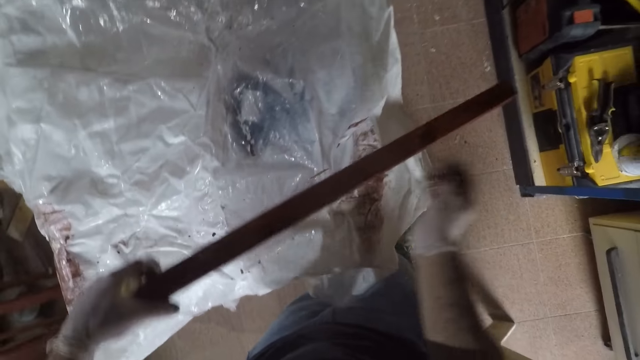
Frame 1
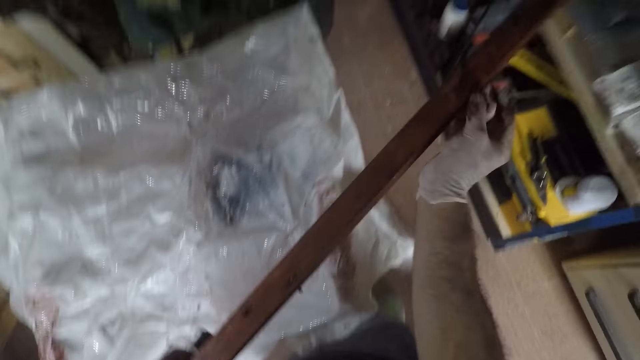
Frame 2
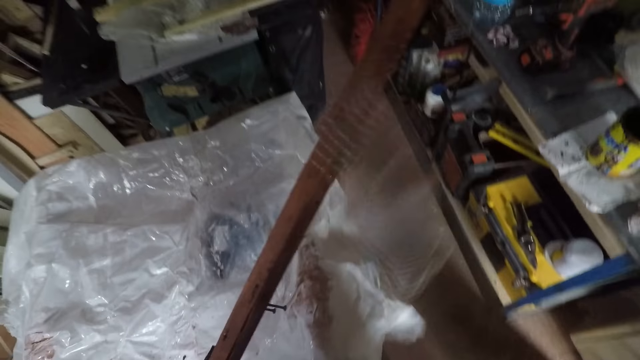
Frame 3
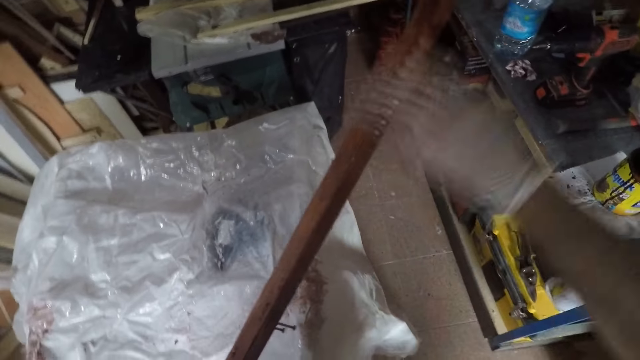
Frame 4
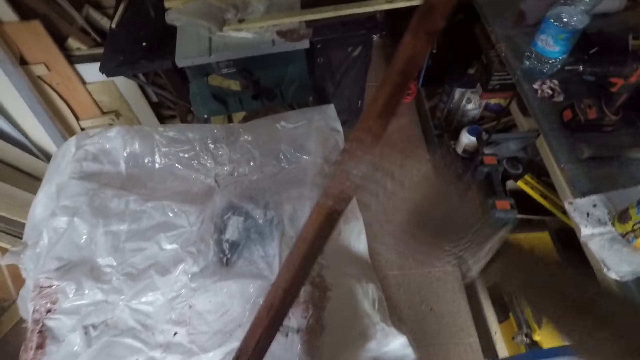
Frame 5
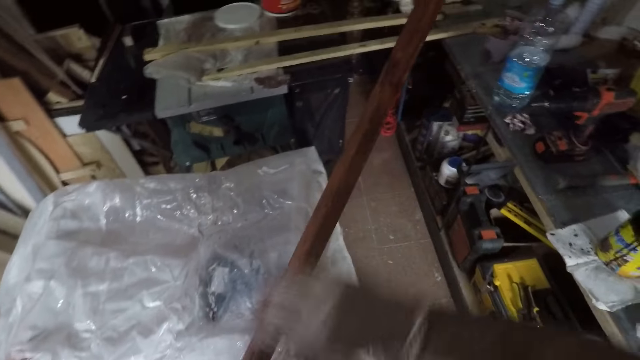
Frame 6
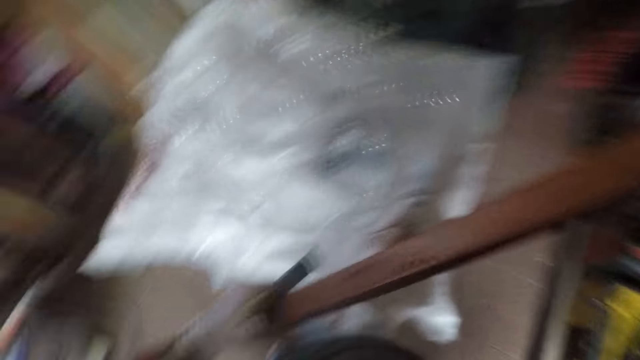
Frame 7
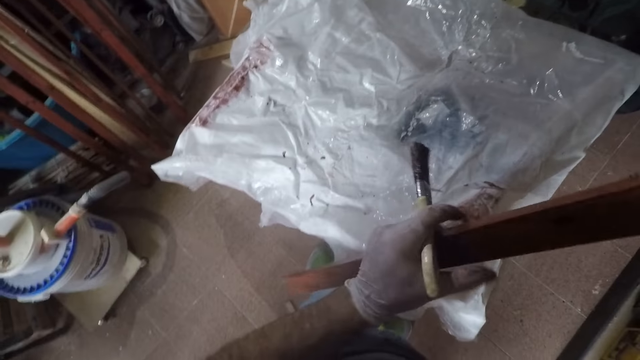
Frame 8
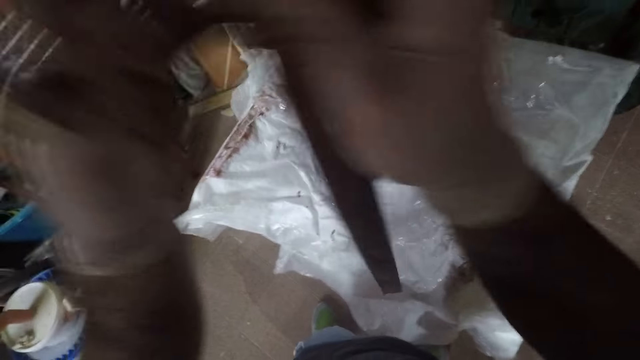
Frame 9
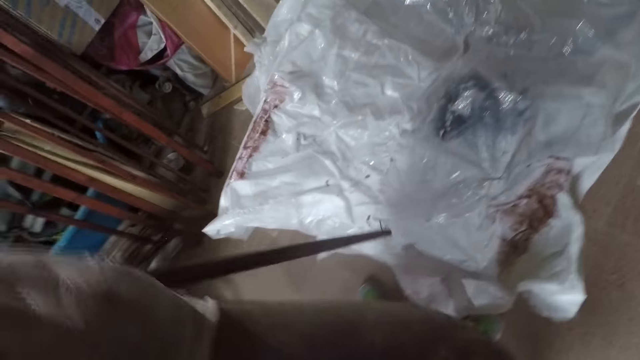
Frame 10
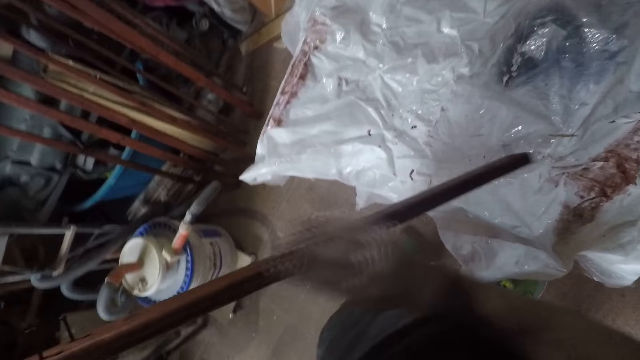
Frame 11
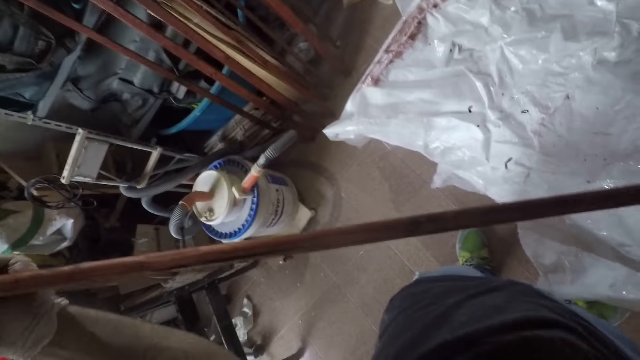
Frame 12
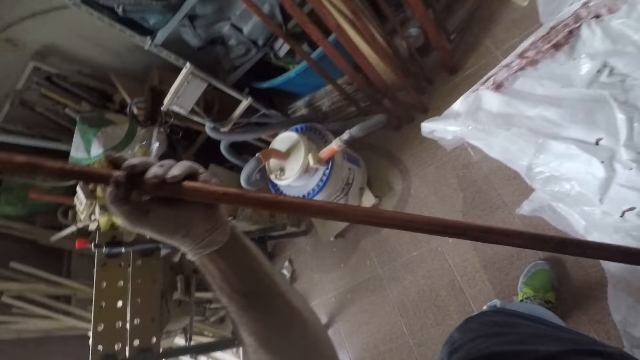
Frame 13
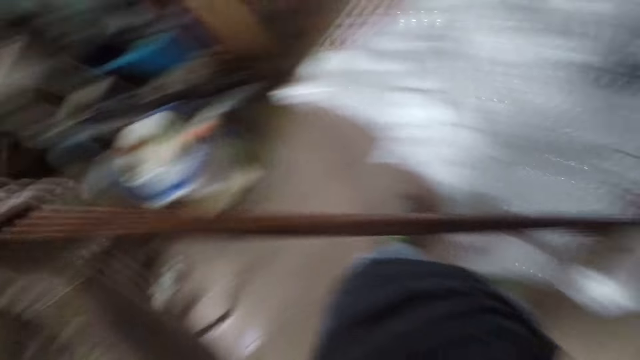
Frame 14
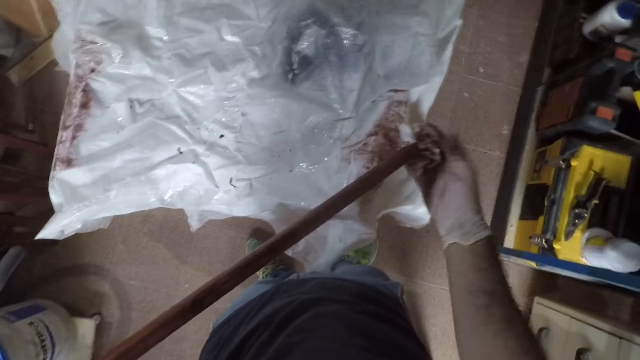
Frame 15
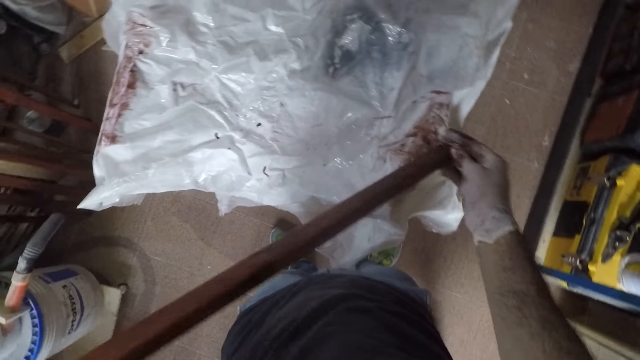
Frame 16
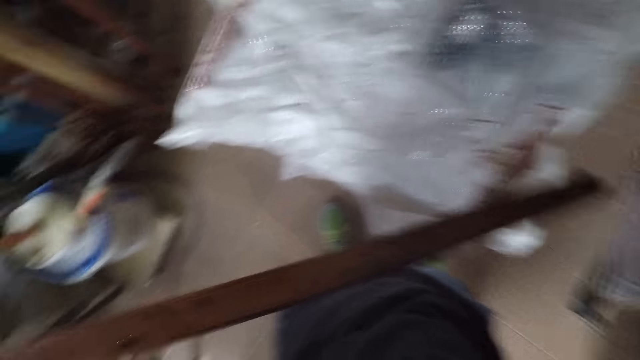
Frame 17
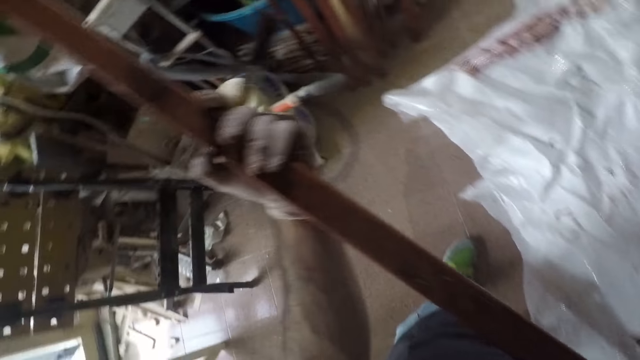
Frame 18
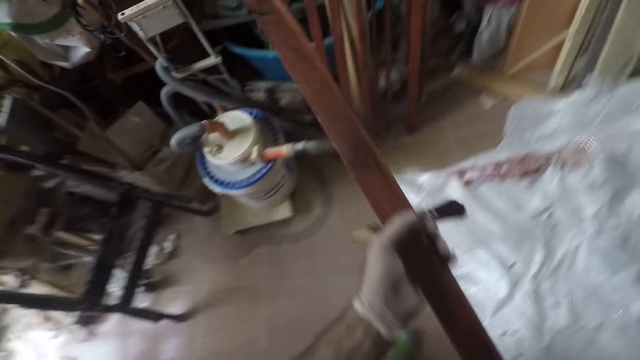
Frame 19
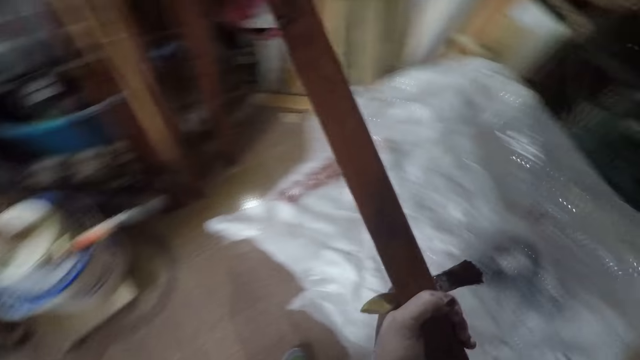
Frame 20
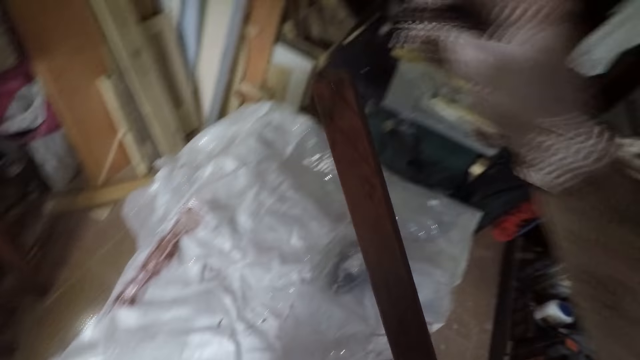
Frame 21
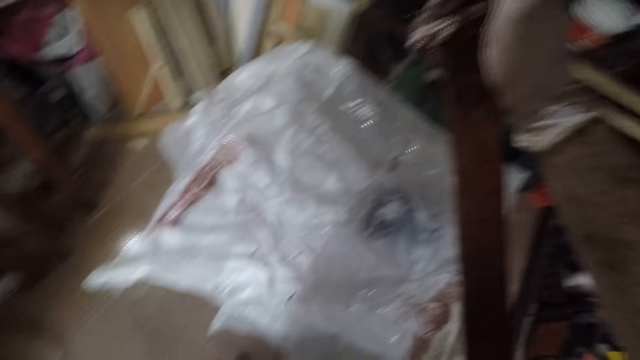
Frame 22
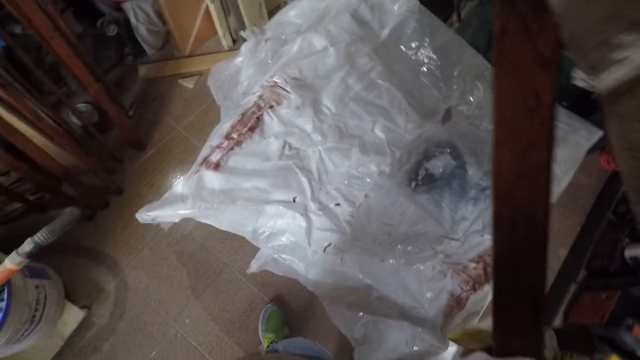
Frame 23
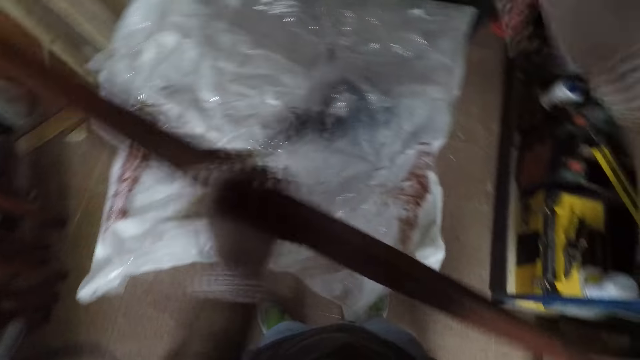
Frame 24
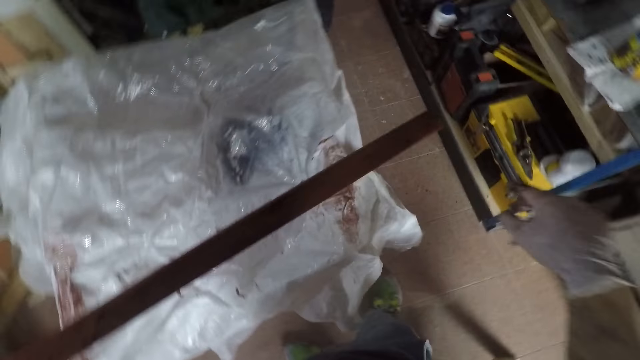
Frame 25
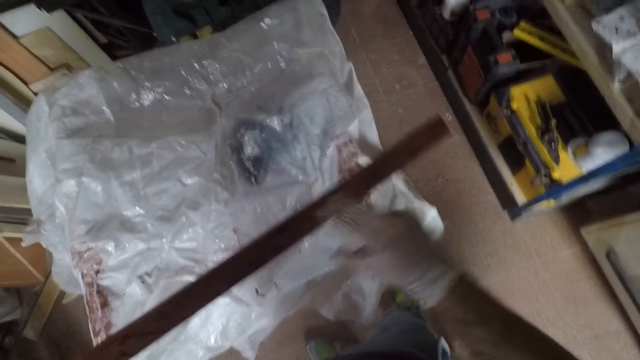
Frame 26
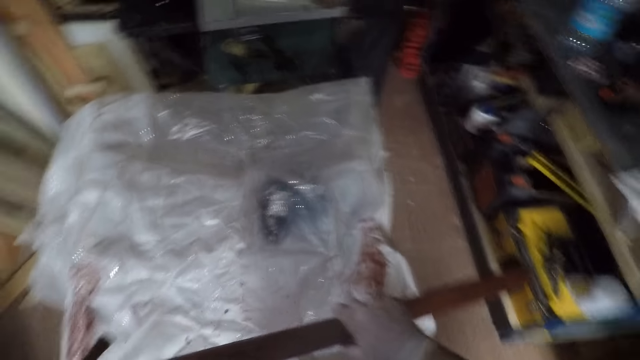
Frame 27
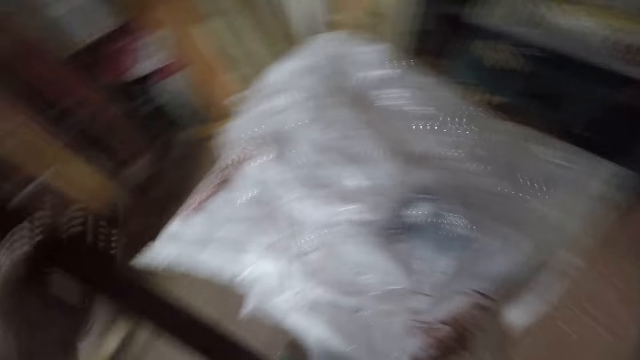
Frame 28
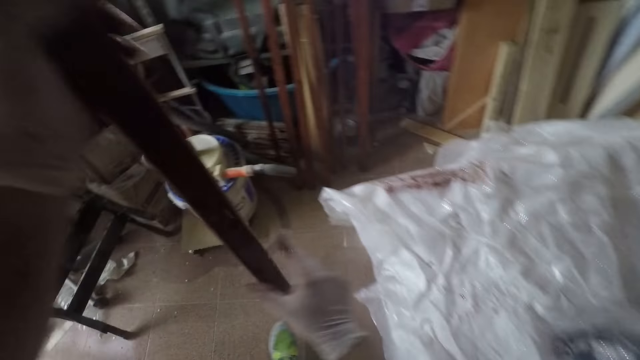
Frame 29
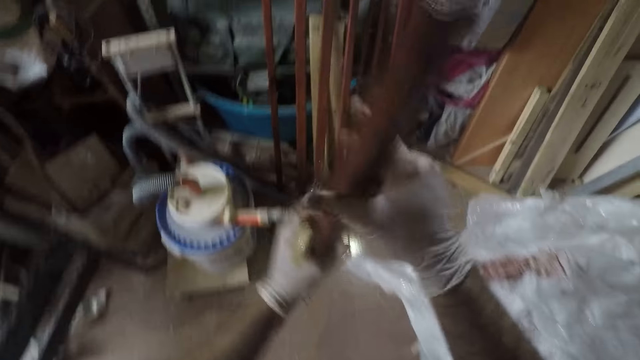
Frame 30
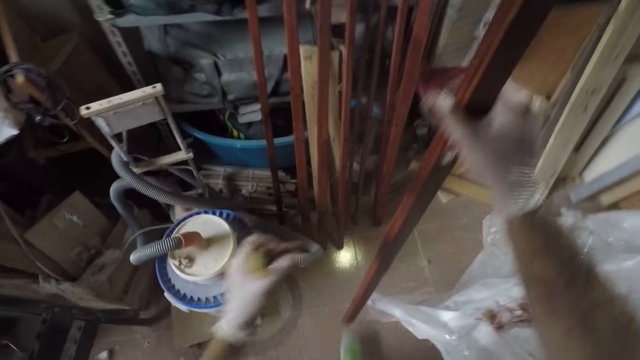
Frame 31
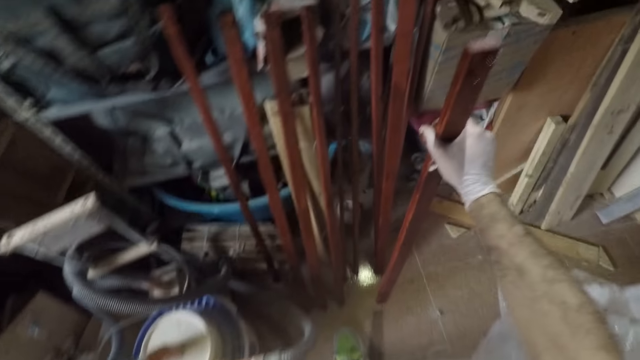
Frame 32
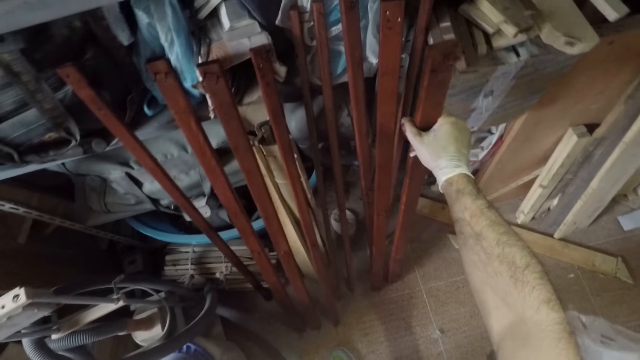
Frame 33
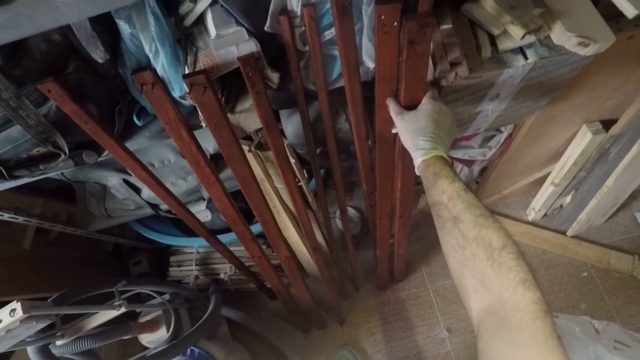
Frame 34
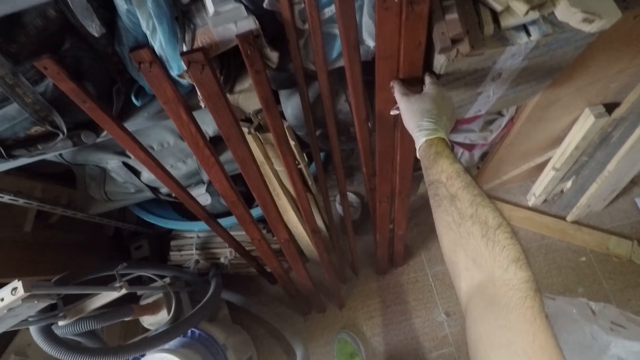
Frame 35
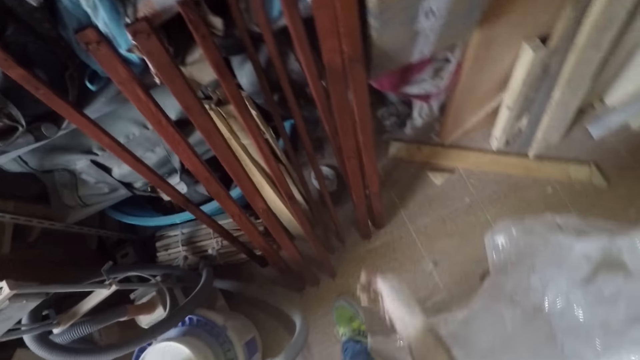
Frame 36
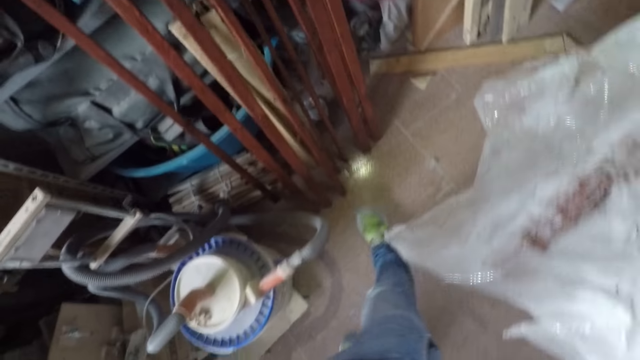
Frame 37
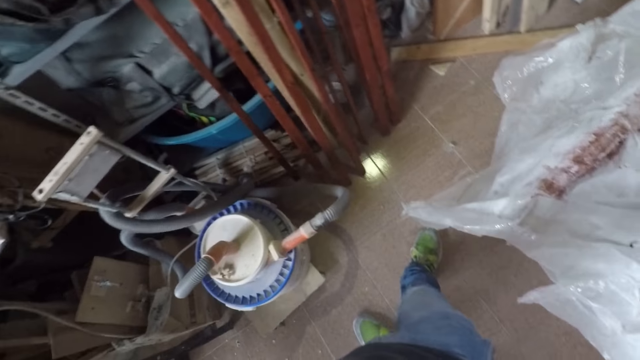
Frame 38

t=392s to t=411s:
The camera wearer lifts up a piece of wood from a table. They wipe the piece of wood with a serviette. They flip the wood with a hand. They wipe the piece of wood with the serviette. They move around the table. They wipe the piece of wood with the serviette. They flip the piece of wood with hands. They drop the piece of wood on the floor with the right hand. They move back away from the pieces of wood.
